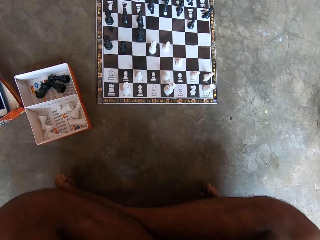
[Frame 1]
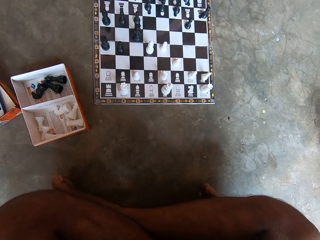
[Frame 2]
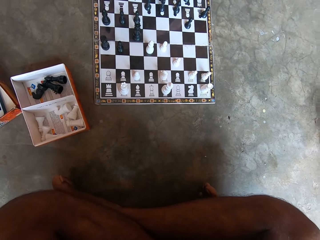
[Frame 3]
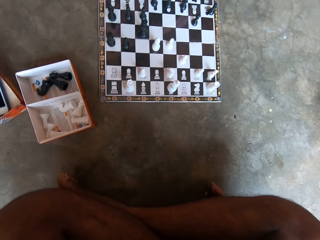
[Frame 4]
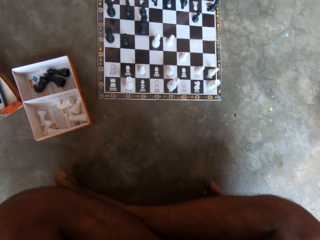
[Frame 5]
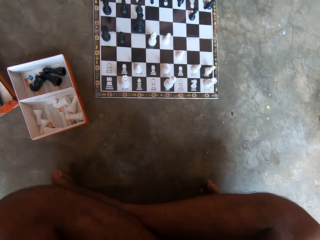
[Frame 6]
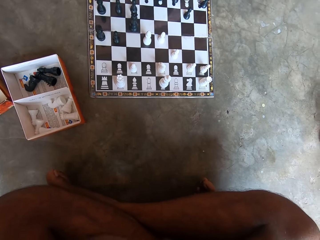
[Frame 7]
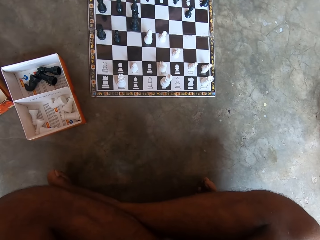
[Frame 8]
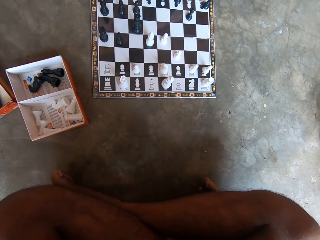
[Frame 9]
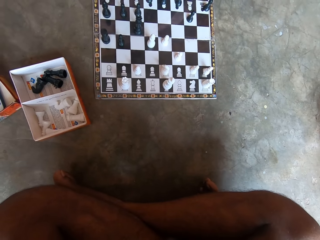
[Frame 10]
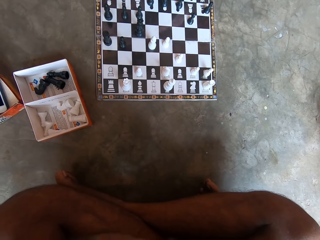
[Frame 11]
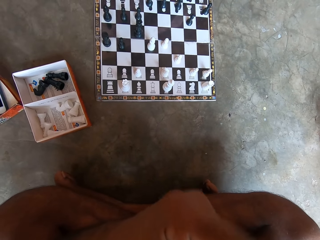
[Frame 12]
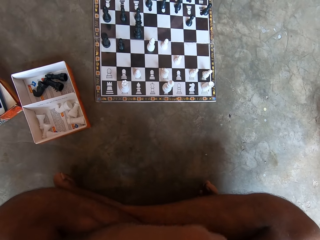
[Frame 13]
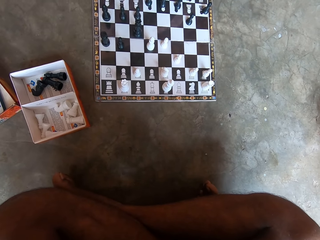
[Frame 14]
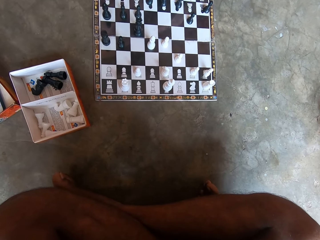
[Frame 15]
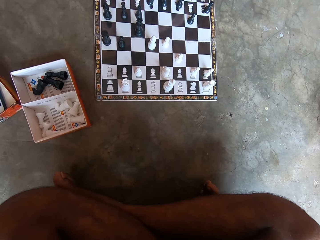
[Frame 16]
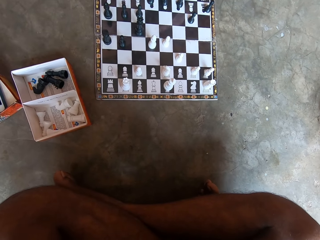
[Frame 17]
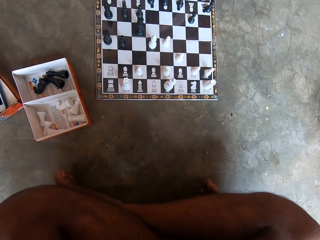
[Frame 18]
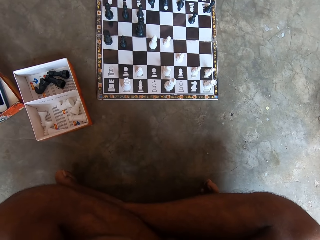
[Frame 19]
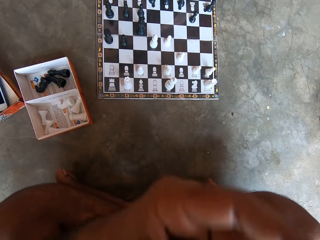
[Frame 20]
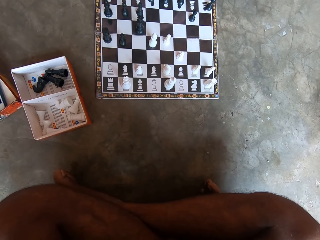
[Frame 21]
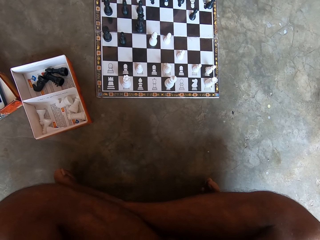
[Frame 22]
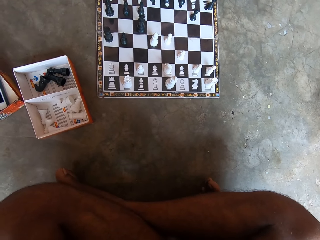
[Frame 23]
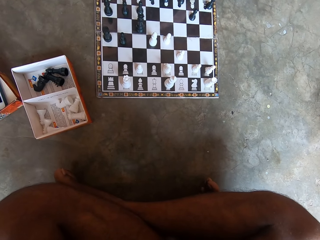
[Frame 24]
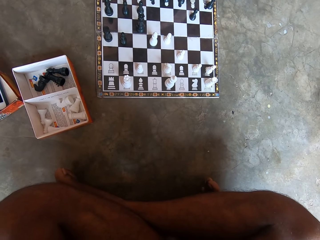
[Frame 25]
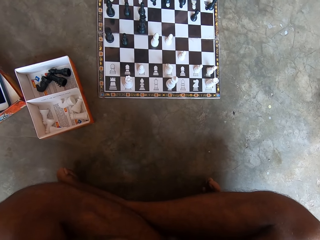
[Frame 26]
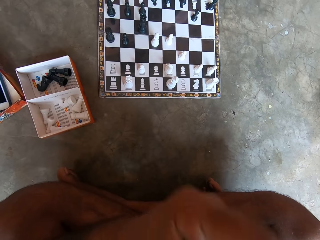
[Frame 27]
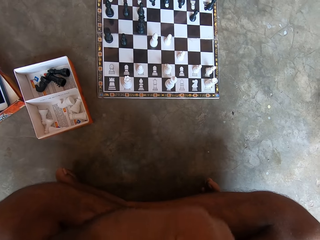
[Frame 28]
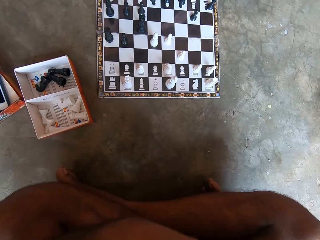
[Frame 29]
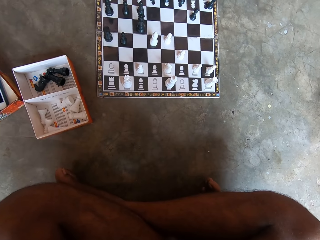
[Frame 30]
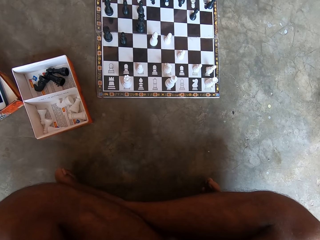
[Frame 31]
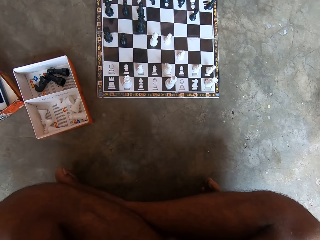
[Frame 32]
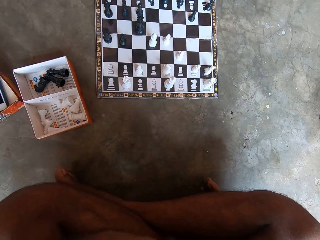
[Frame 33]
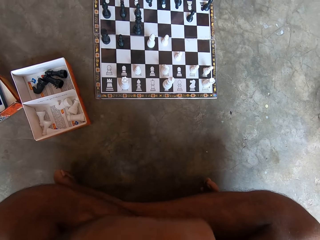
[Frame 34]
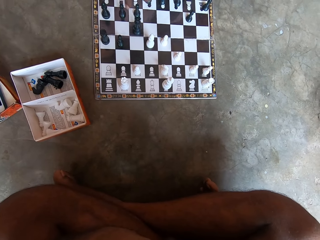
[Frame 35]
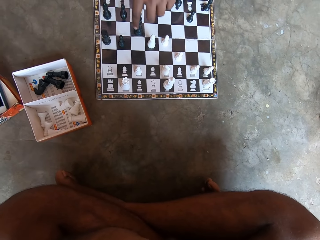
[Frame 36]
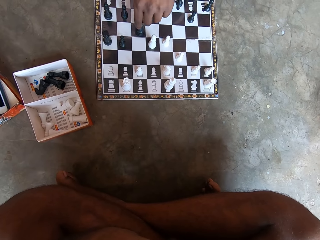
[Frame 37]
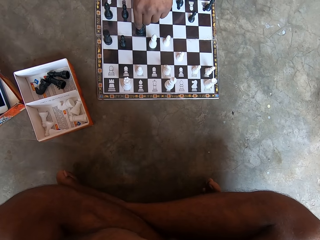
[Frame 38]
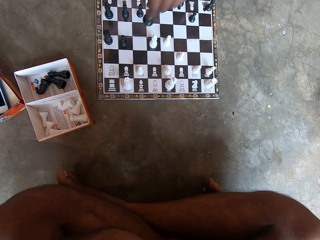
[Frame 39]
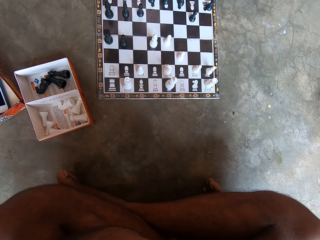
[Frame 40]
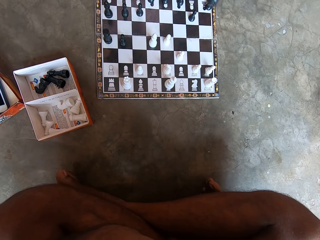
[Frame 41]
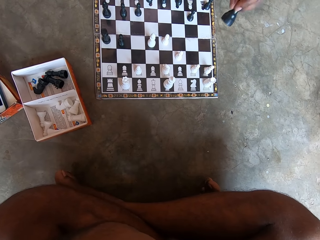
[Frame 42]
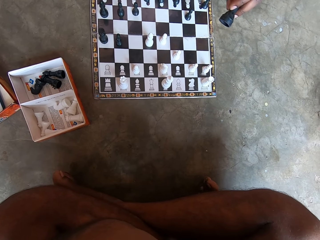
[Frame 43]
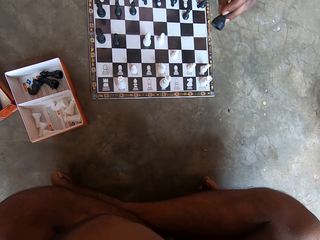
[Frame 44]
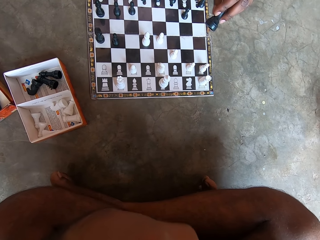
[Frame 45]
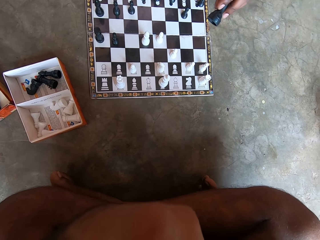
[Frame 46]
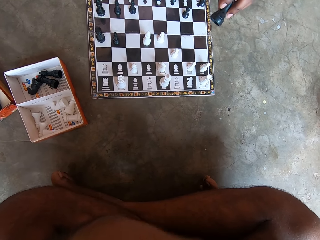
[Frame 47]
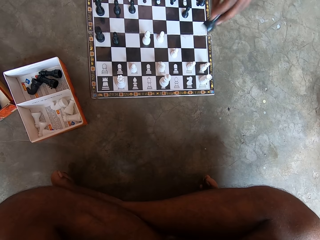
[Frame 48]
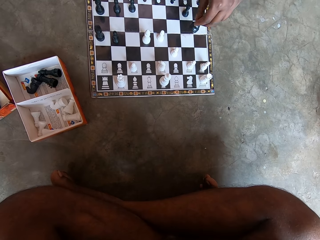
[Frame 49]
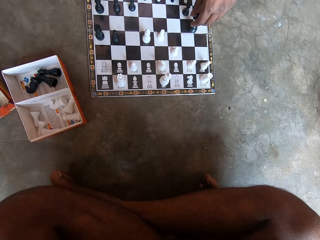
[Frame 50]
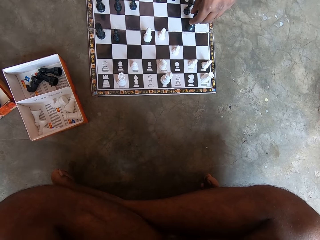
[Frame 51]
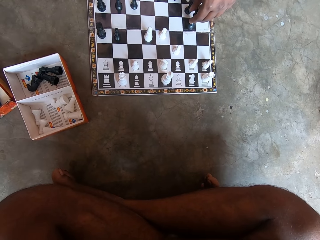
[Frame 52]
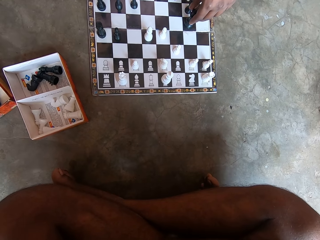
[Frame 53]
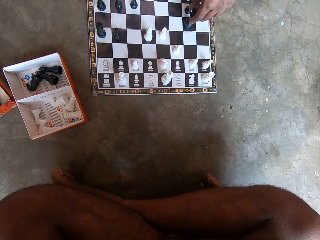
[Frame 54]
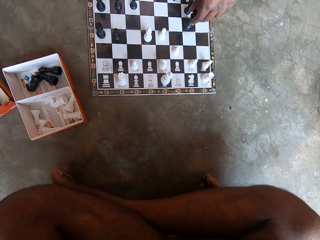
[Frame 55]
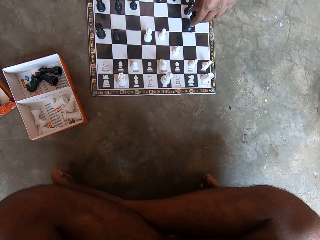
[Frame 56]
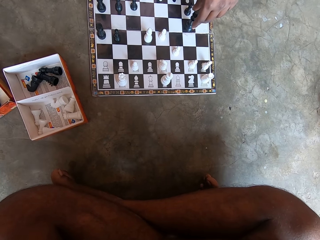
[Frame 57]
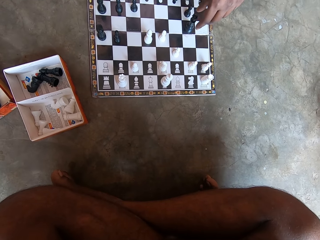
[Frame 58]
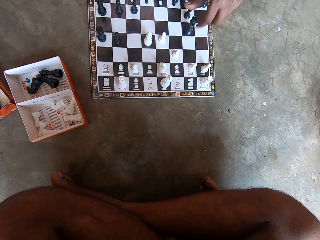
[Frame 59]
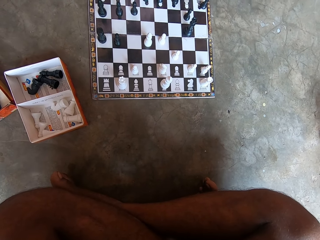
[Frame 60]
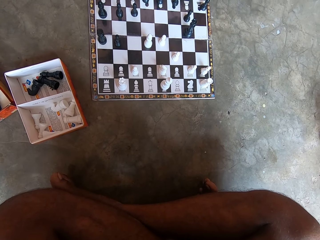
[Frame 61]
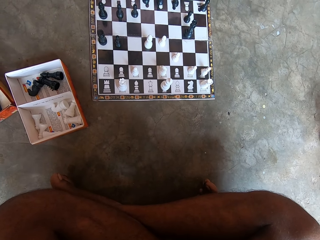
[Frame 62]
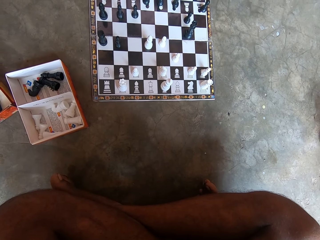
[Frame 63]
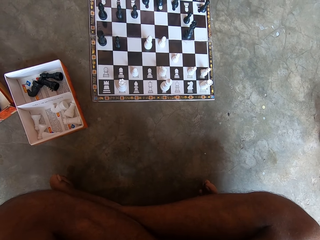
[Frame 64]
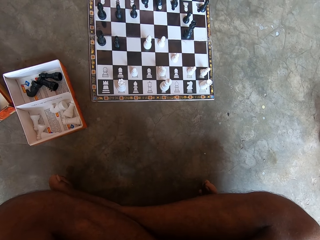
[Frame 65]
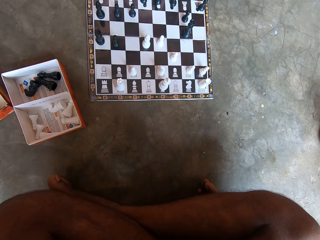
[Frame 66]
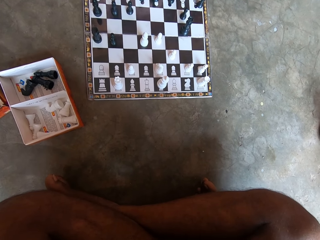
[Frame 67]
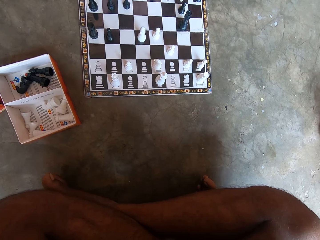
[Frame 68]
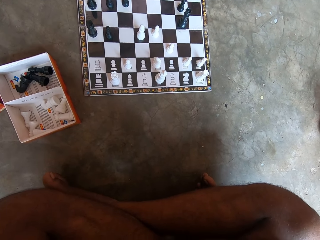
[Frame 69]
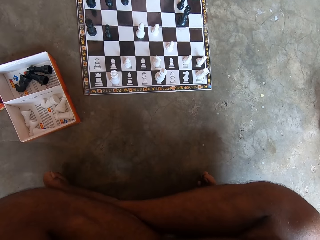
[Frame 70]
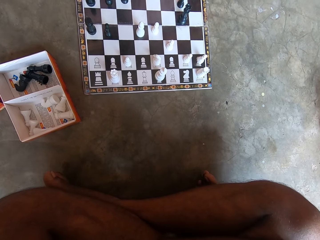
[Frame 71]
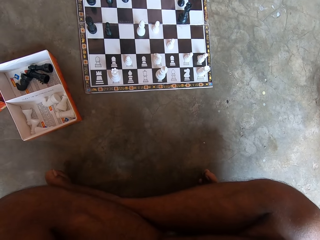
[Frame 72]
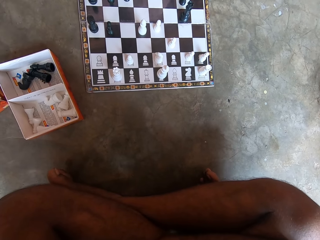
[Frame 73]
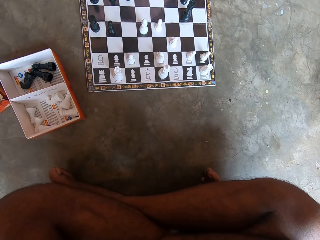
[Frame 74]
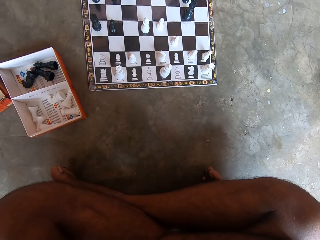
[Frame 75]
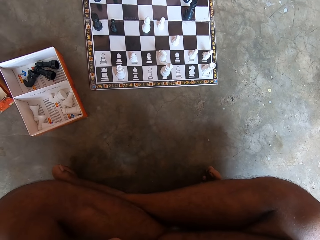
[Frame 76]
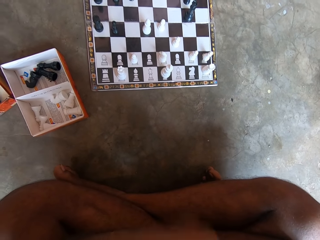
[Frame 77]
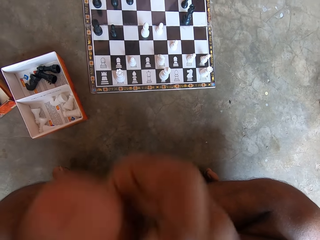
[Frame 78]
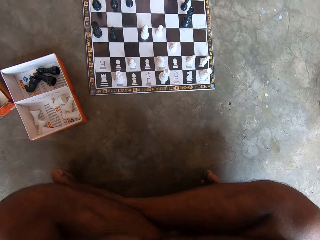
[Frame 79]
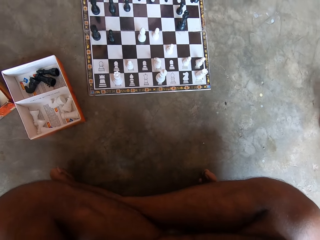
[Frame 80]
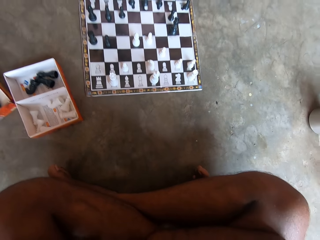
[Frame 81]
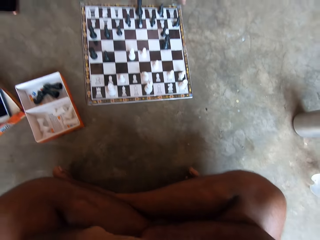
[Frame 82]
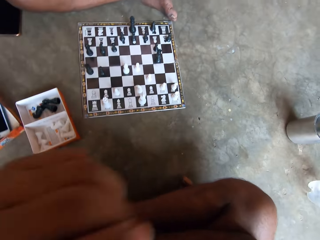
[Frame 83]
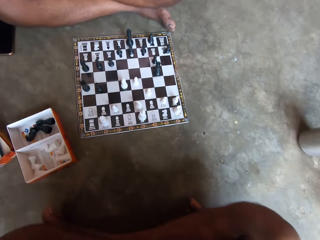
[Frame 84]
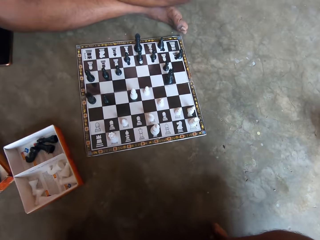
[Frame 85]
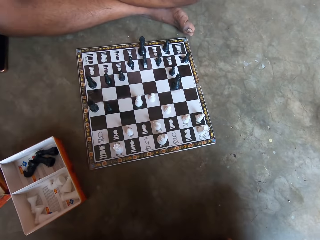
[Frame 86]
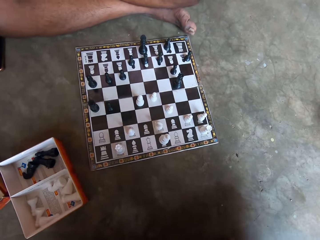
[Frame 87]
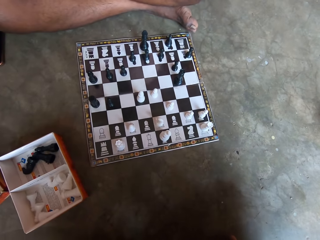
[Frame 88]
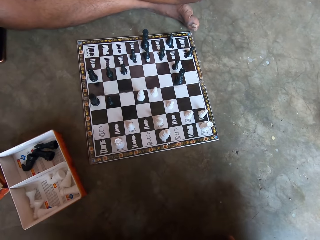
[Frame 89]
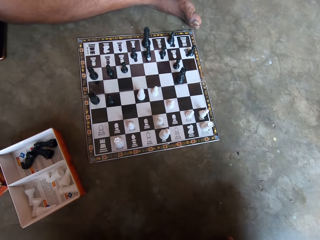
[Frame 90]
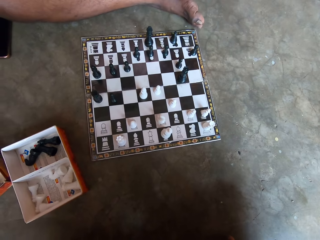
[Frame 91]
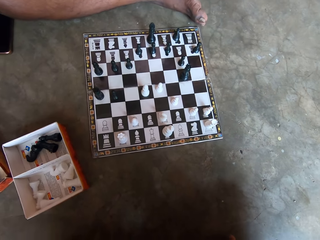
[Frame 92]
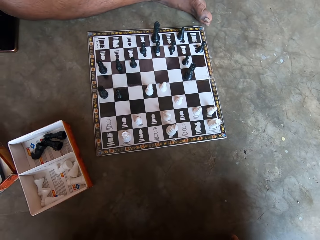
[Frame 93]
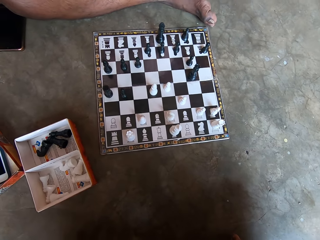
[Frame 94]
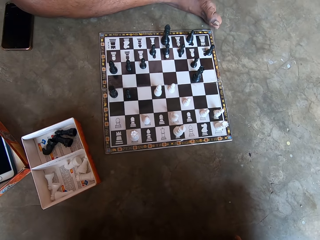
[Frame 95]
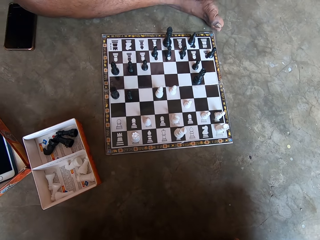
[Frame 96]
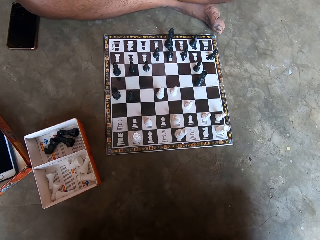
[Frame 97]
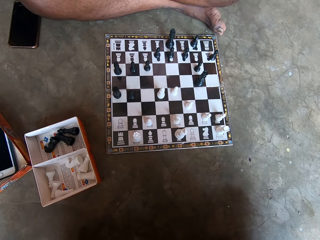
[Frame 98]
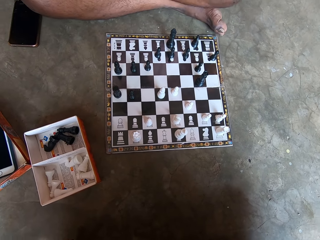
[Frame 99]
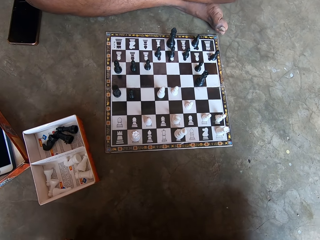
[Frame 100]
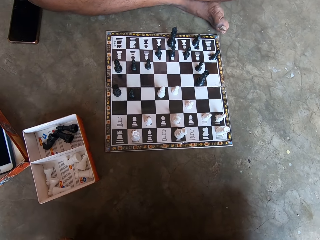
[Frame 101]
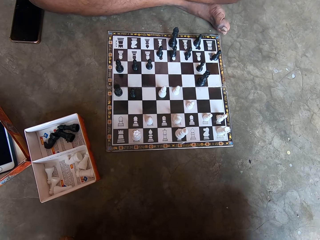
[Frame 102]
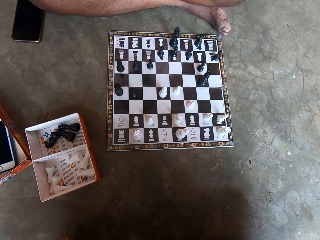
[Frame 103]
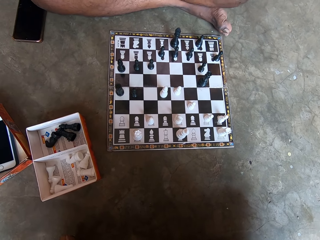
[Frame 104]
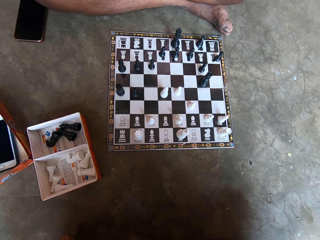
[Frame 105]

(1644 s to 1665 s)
A man makes a move on the chess board with his left hand. The man plays chess and pulls his hand off the chess piece. The camera wearer moves his hand.
